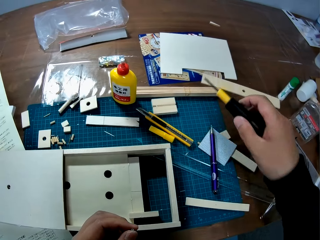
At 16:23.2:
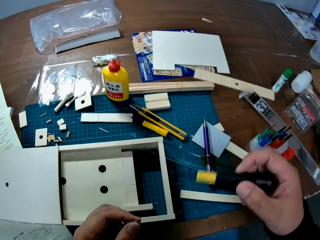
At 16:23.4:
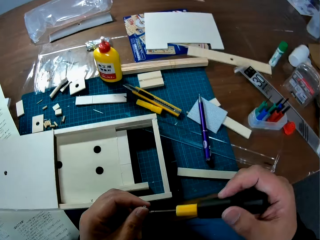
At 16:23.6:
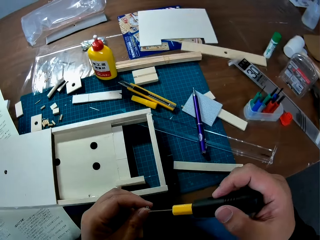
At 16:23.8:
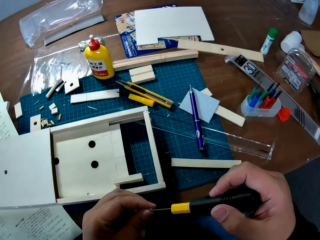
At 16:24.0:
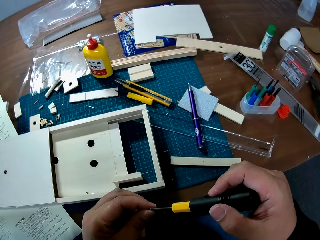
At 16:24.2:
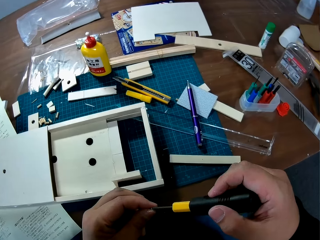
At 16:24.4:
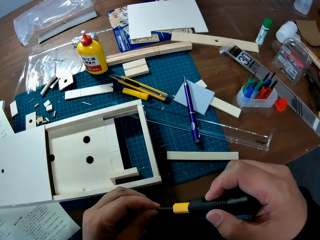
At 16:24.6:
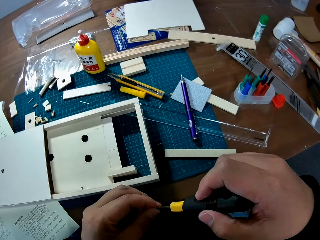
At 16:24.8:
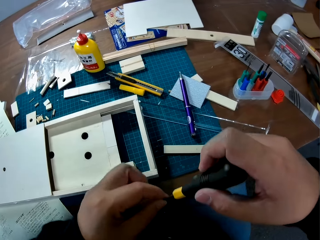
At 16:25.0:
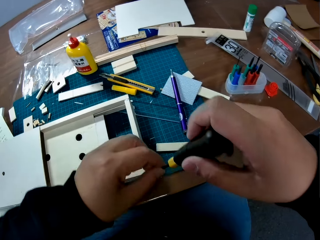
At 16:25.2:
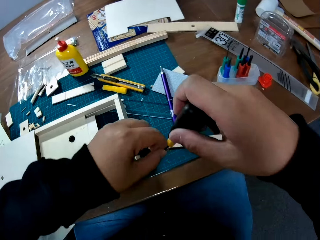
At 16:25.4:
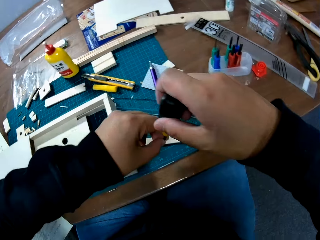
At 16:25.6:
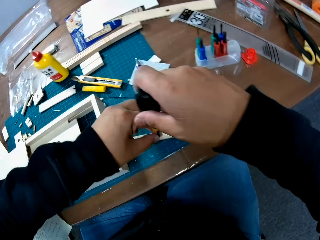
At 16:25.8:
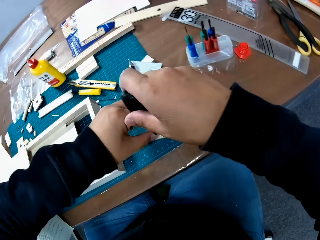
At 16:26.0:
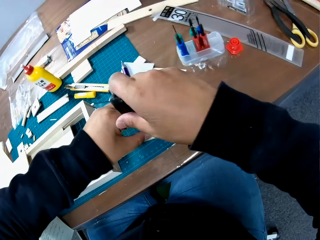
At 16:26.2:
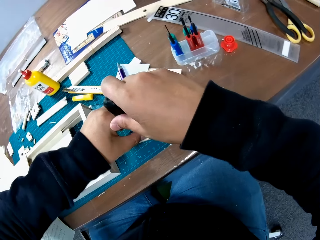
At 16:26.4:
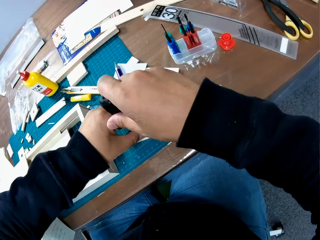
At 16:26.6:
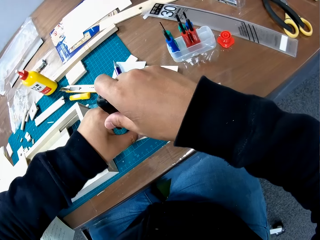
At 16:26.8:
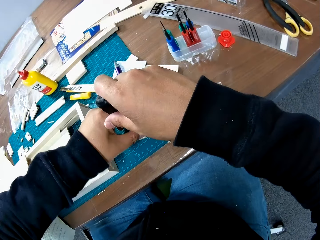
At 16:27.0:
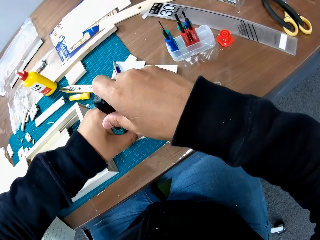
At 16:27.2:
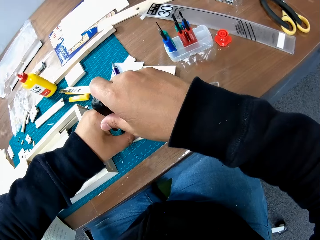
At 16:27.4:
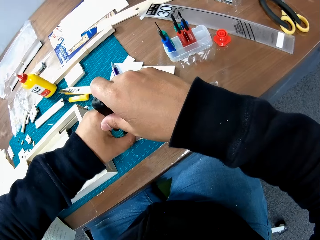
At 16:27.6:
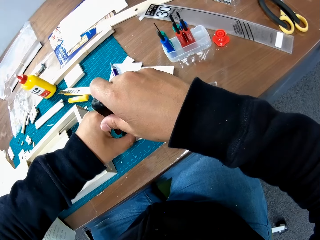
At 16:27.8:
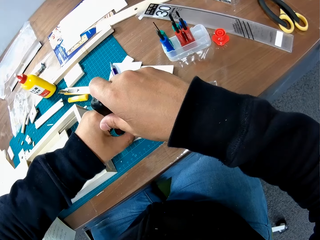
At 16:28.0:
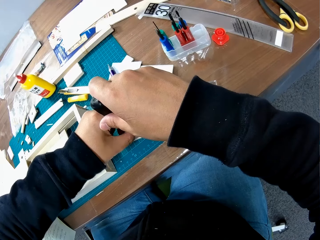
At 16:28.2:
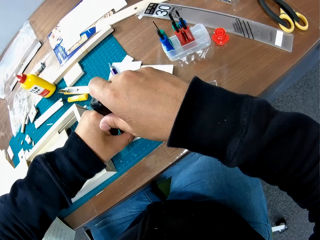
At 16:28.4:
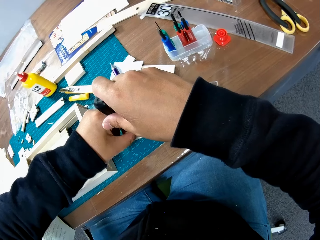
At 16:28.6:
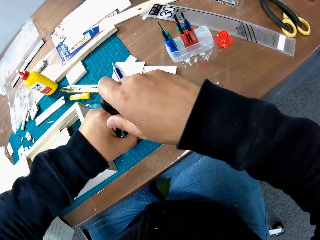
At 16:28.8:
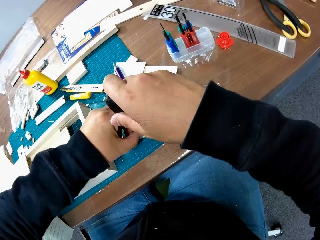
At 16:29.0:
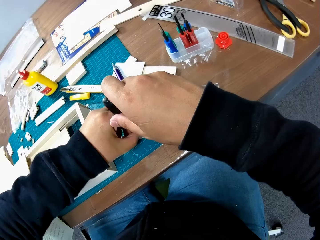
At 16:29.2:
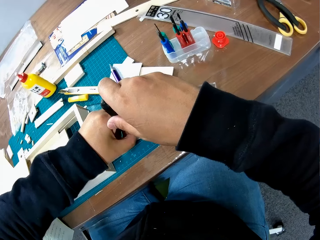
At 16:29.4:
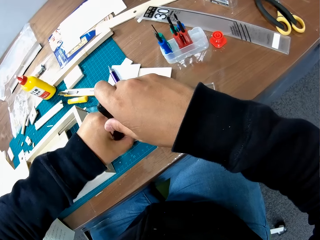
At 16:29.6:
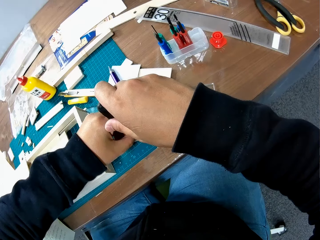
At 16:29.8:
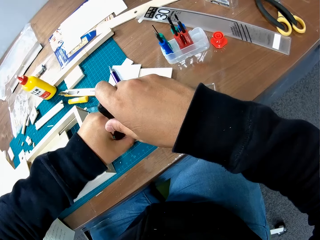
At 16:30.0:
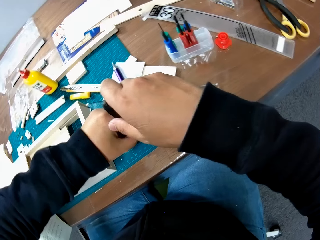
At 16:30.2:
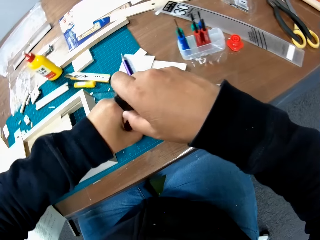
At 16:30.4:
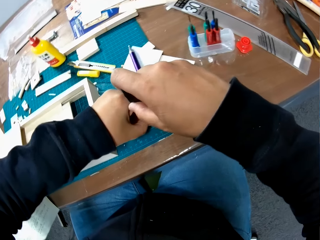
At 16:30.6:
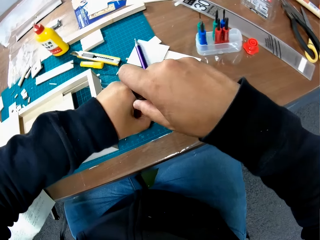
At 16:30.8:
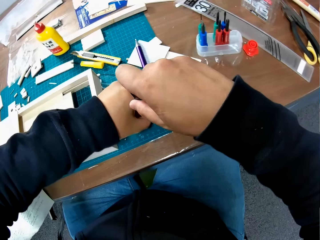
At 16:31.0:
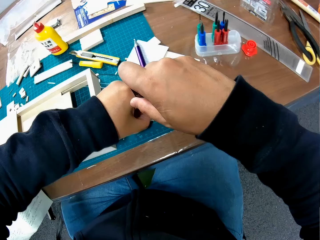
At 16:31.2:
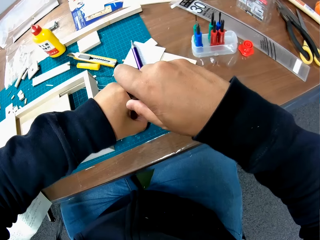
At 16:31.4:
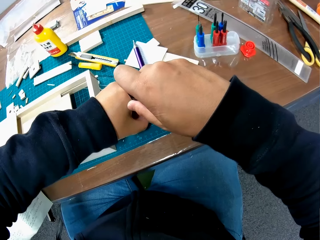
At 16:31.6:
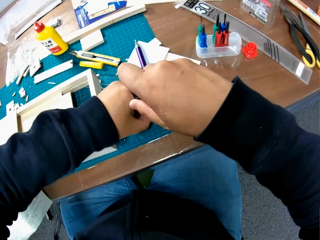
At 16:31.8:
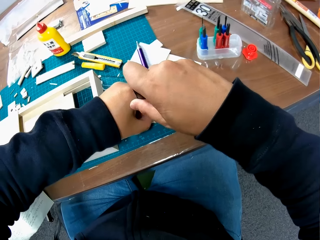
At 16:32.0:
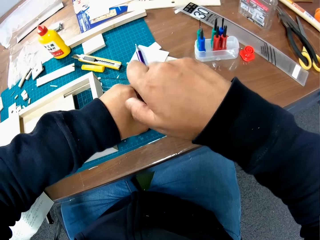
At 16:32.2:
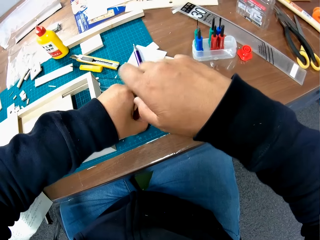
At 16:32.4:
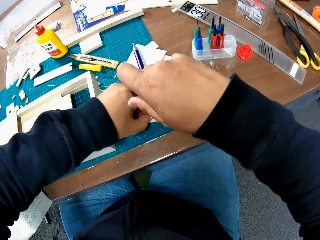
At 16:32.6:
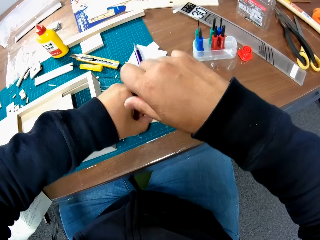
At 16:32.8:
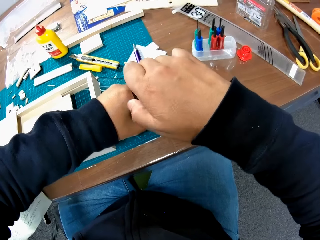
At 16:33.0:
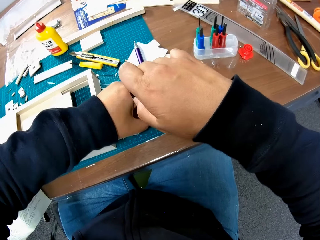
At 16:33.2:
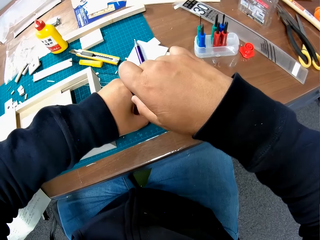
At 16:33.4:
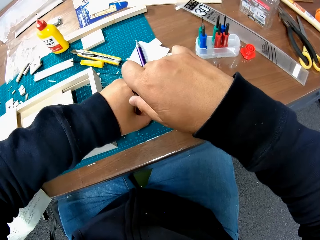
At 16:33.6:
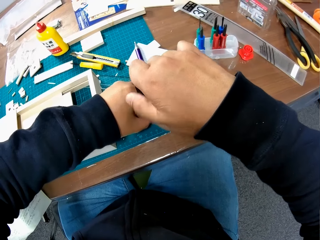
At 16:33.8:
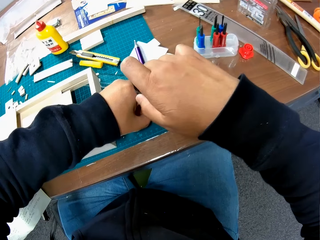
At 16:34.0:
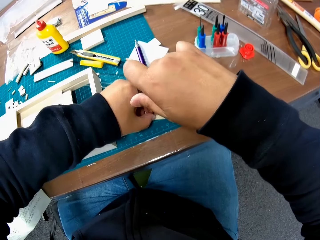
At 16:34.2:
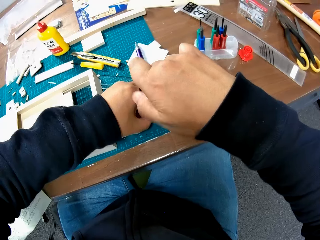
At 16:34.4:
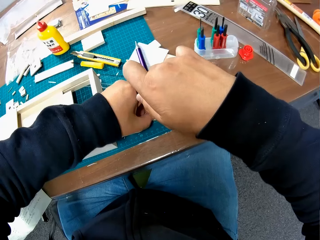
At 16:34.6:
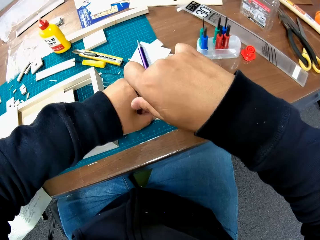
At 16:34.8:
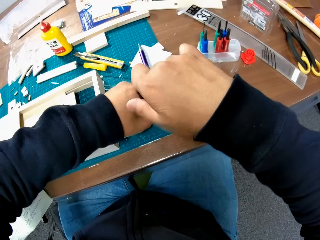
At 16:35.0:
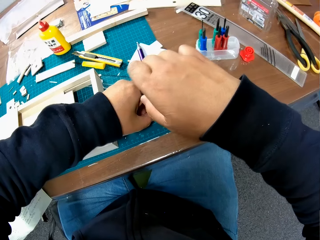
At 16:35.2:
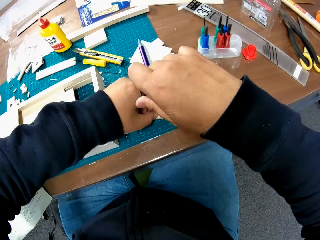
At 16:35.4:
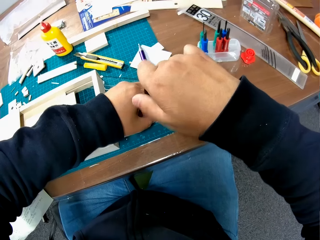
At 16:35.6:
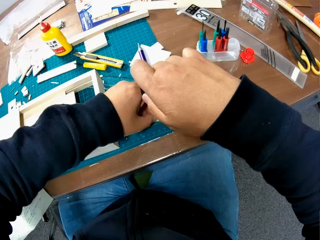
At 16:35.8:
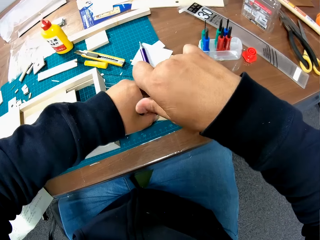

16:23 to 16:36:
The camera wearer picks up a screwdriver from the table. He puts the screwdriver on the screw in his hand. He puts the screw with the screwdriver on the wood piece. He drives the screw into a piece. He drives the screw into the wood piece with the screwdriver.

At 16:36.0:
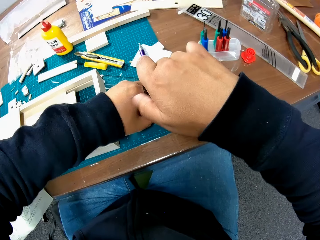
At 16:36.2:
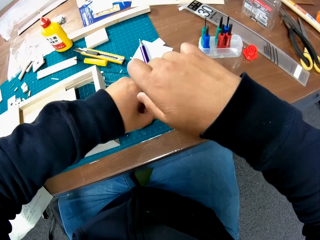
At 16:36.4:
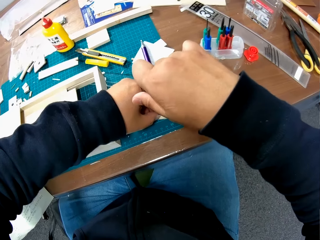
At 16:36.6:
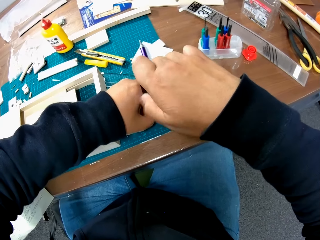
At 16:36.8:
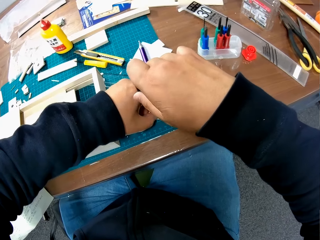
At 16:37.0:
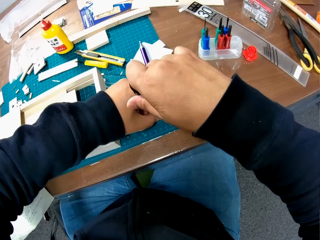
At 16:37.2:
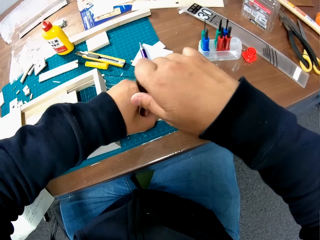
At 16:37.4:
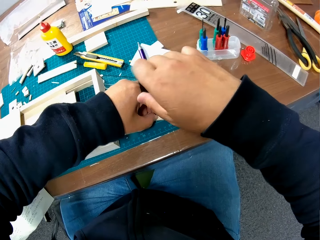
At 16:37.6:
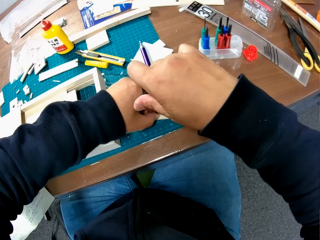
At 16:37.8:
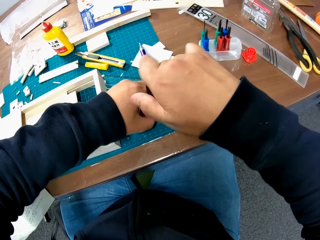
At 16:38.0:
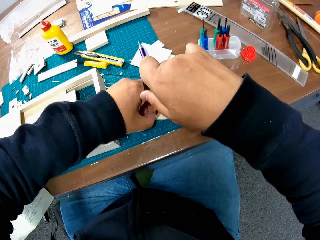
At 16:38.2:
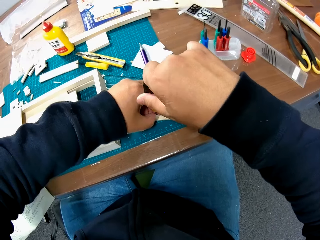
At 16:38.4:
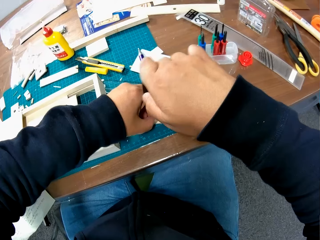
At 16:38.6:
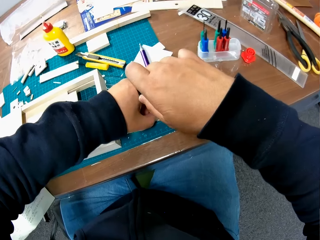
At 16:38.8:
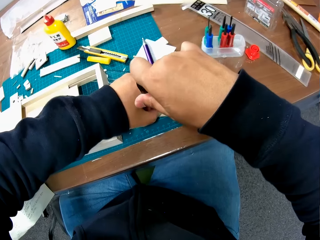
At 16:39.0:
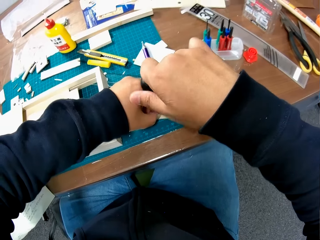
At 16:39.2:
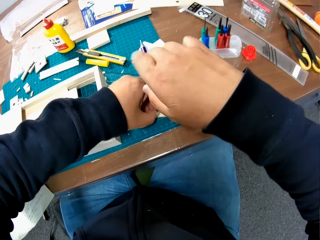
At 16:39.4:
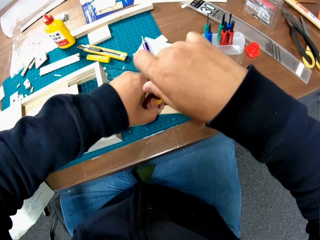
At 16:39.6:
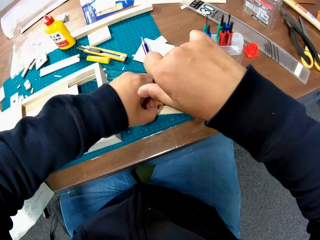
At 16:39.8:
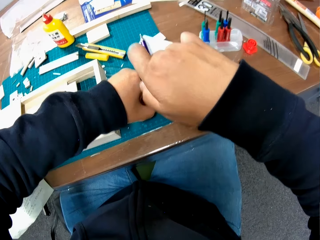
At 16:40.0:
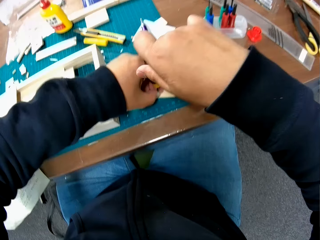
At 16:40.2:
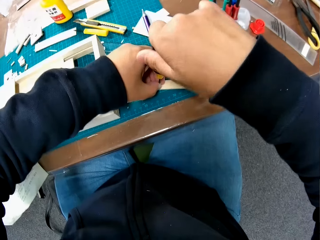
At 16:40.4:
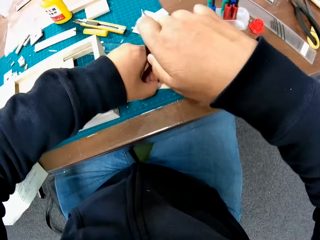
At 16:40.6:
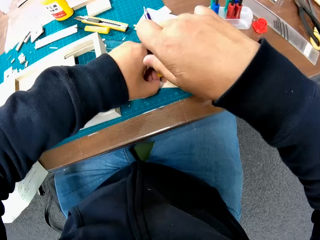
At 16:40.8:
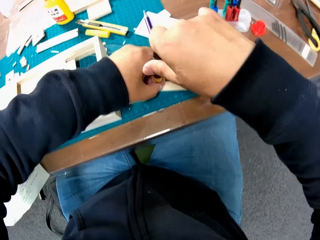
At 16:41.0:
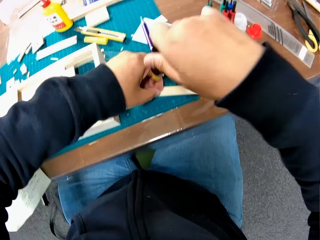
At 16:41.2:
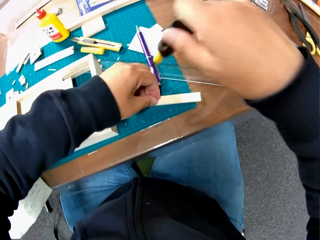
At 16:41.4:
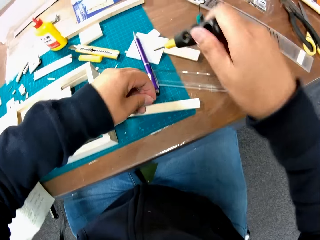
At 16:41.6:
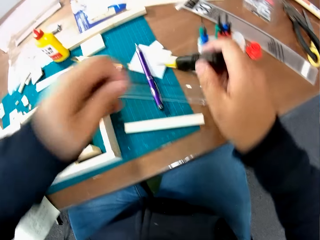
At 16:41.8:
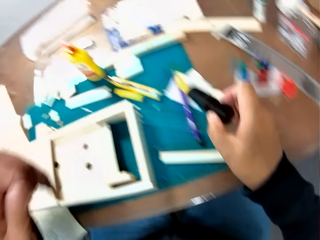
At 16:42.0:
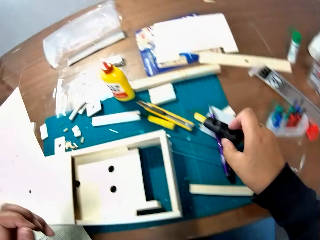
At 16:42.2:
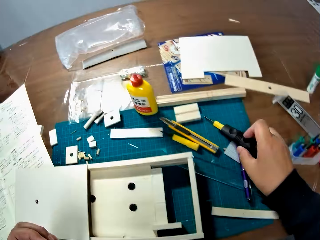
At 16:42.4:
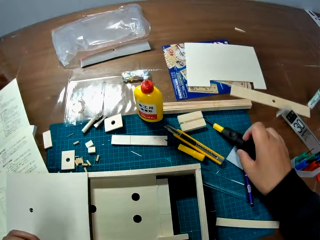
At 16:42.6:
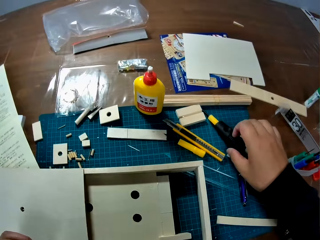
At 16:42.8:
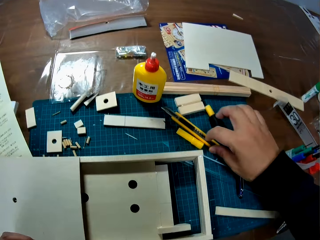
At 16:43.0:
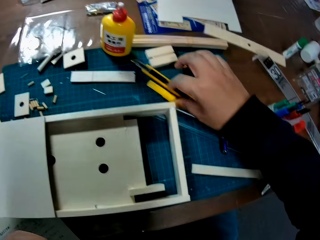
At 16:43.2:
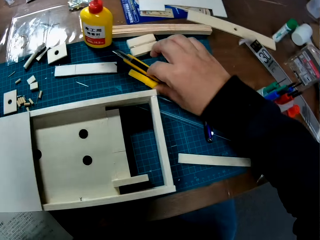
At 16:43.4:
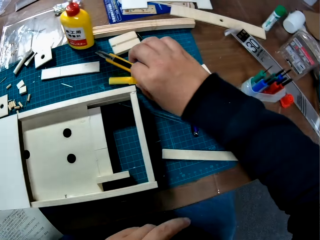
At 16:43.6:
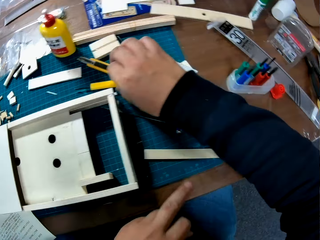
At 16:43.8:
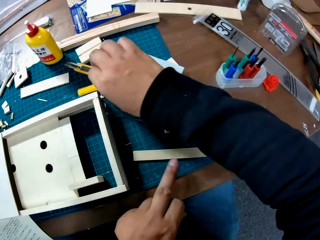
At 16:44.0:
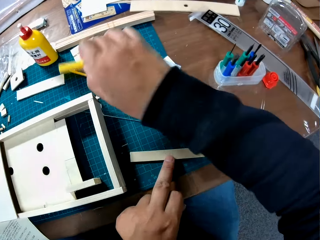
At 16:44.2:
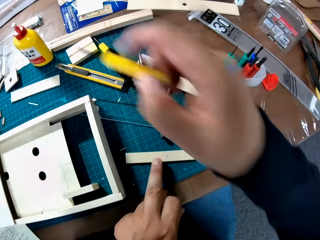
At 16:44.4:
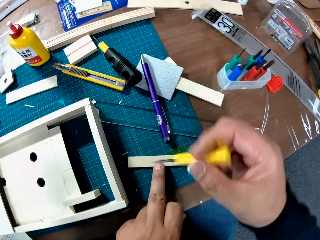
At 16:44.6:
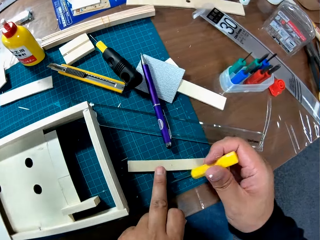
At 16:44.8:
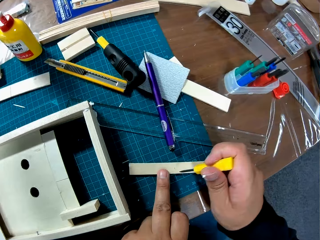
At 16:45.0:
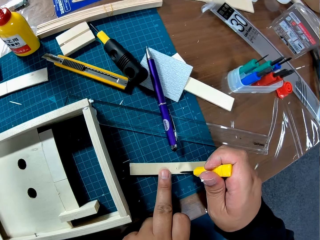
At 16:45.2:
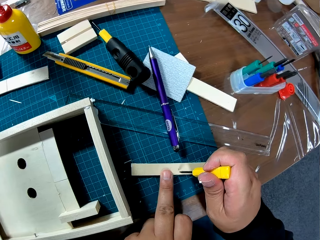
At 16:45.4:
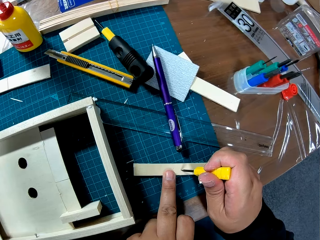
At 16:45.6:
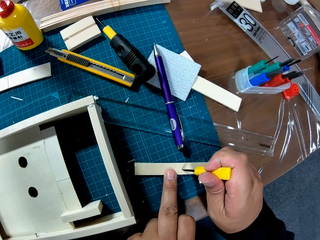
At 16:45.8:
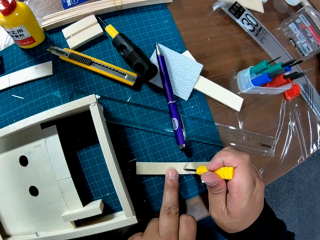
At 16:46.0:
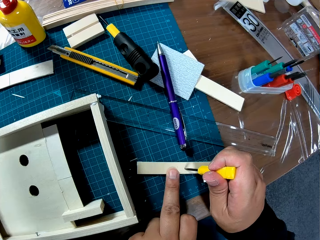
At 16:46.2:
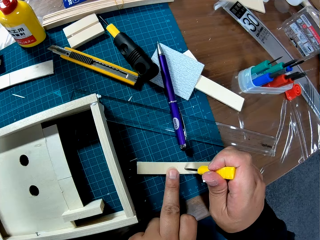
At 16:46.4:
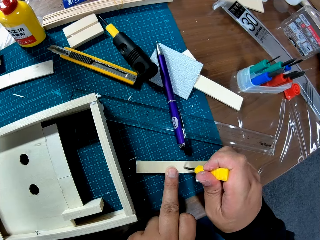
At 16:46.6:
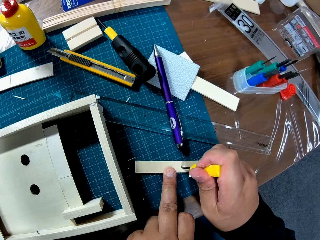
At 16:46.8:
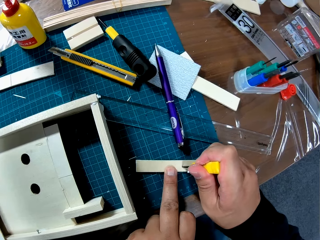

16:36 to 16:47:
The camera wearer removes the screw and screwdriver from the wood piece. They place the screwdriver on the table. They pick up a small screwdriver from the table. They make a hole in a piece of craft material.
